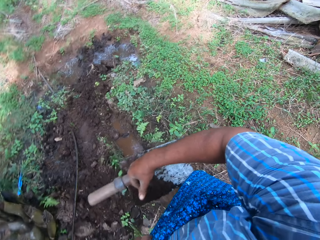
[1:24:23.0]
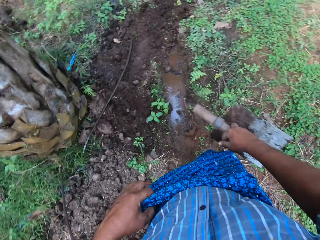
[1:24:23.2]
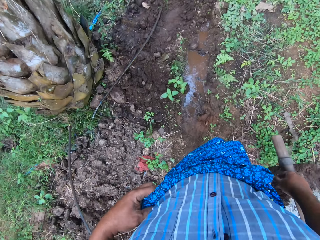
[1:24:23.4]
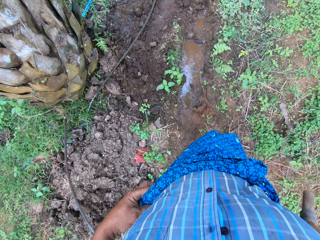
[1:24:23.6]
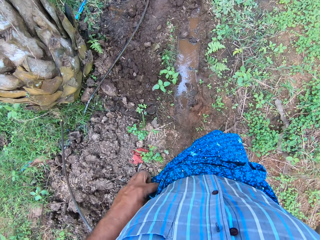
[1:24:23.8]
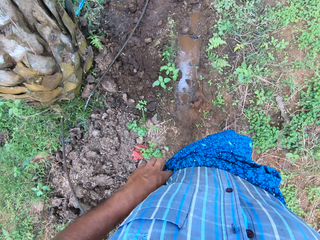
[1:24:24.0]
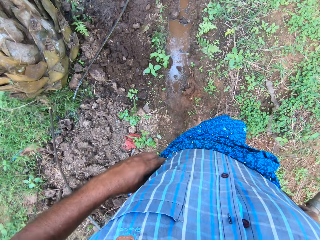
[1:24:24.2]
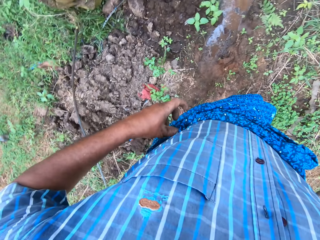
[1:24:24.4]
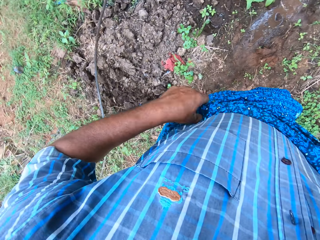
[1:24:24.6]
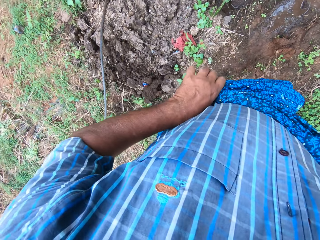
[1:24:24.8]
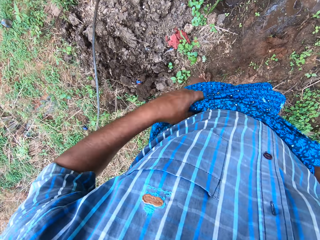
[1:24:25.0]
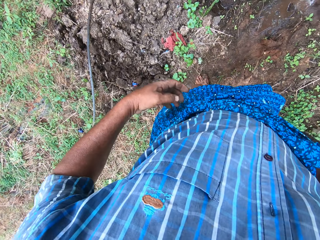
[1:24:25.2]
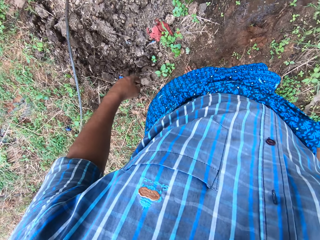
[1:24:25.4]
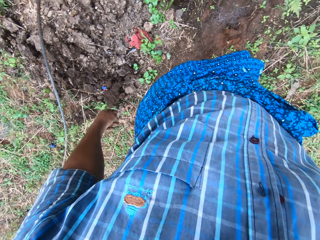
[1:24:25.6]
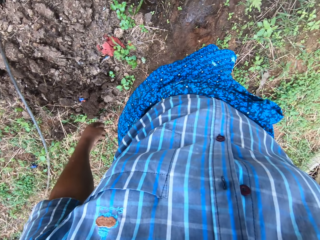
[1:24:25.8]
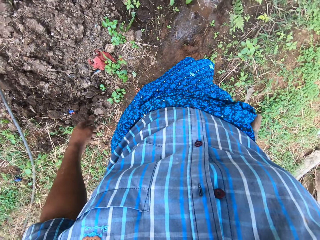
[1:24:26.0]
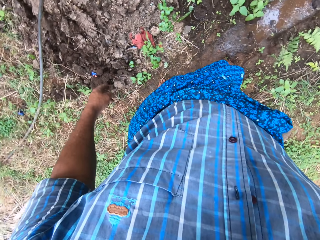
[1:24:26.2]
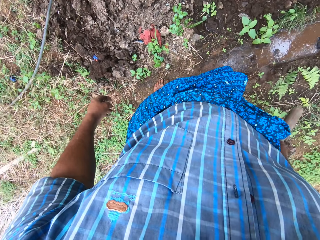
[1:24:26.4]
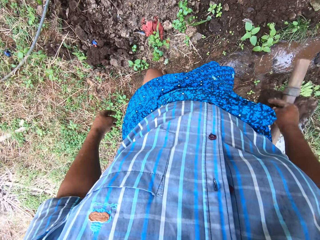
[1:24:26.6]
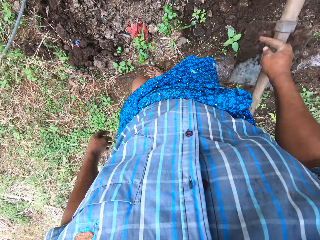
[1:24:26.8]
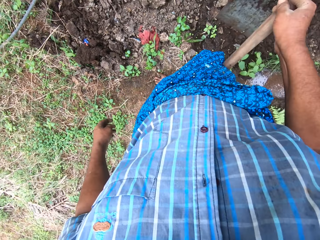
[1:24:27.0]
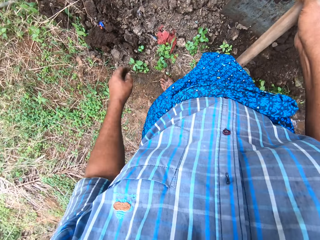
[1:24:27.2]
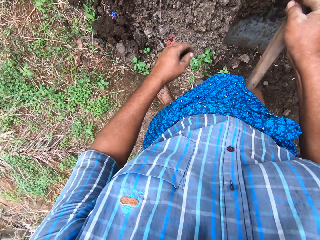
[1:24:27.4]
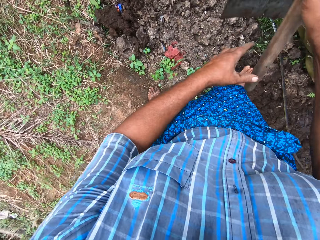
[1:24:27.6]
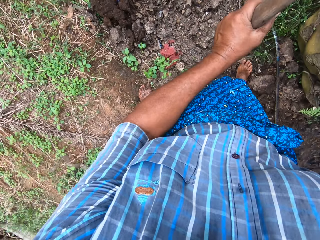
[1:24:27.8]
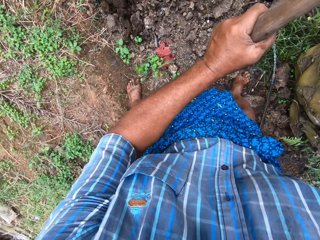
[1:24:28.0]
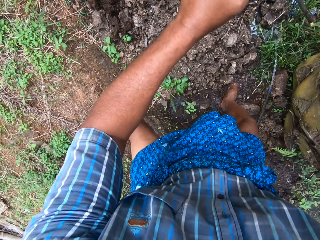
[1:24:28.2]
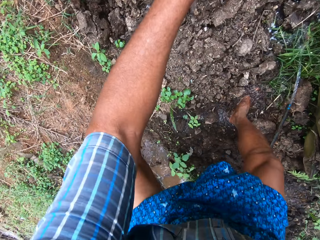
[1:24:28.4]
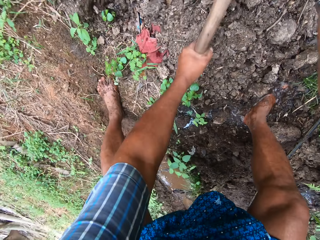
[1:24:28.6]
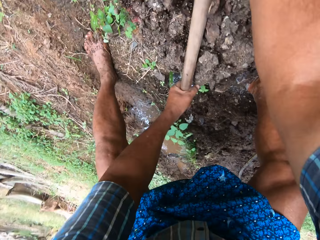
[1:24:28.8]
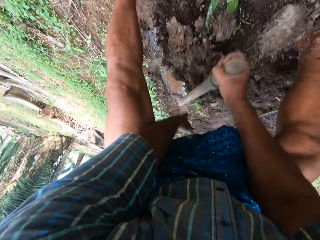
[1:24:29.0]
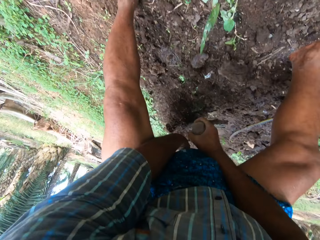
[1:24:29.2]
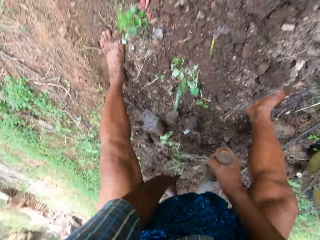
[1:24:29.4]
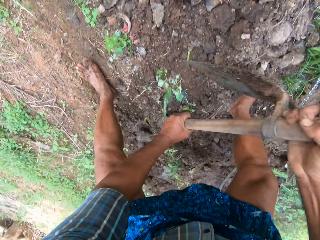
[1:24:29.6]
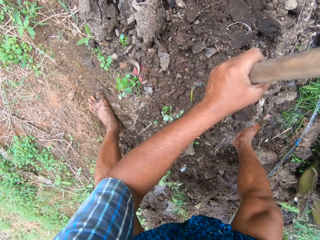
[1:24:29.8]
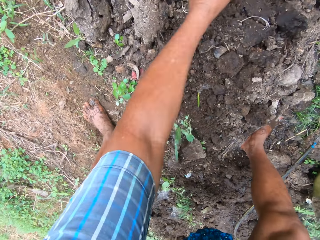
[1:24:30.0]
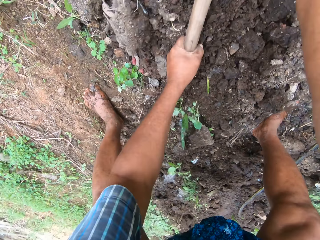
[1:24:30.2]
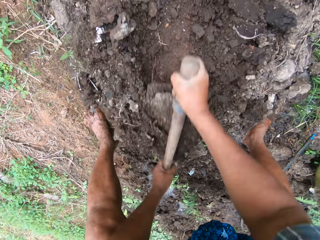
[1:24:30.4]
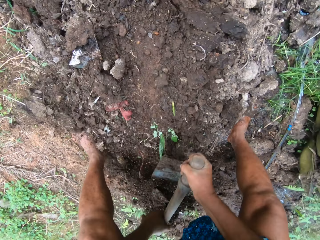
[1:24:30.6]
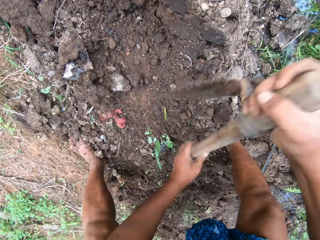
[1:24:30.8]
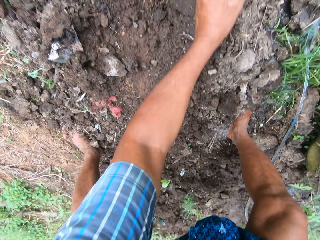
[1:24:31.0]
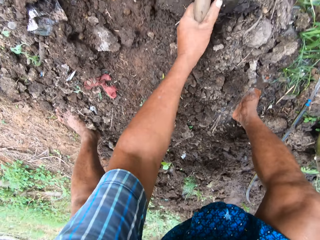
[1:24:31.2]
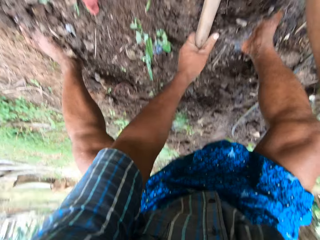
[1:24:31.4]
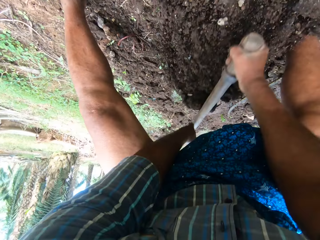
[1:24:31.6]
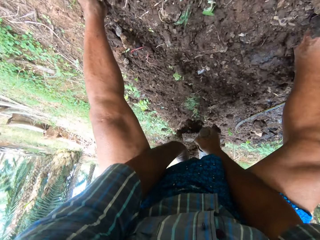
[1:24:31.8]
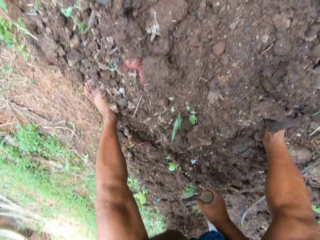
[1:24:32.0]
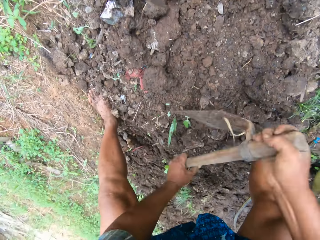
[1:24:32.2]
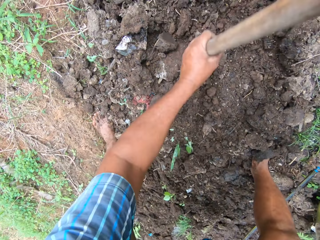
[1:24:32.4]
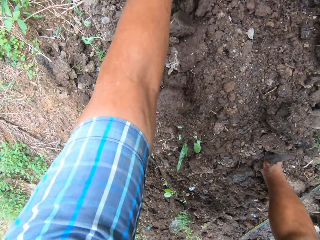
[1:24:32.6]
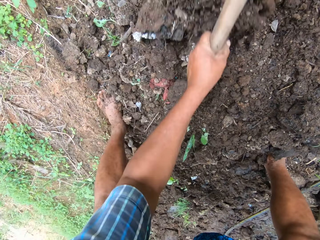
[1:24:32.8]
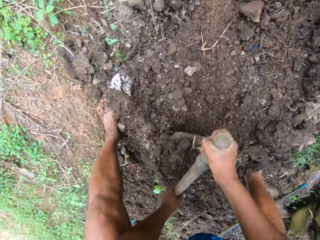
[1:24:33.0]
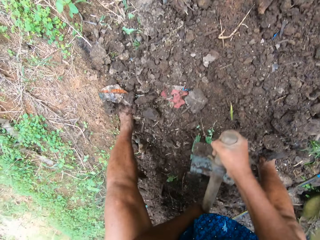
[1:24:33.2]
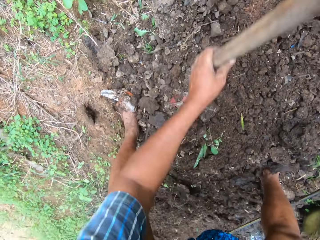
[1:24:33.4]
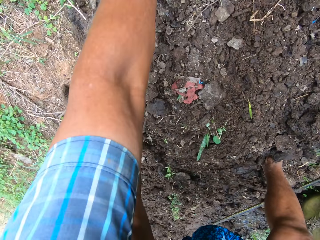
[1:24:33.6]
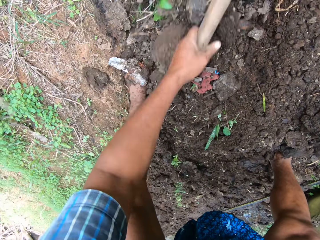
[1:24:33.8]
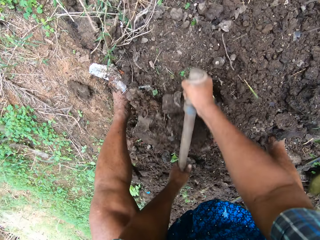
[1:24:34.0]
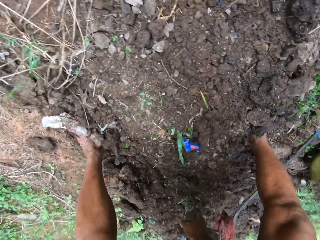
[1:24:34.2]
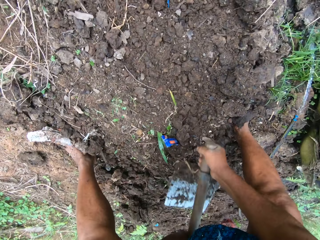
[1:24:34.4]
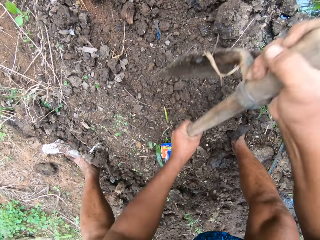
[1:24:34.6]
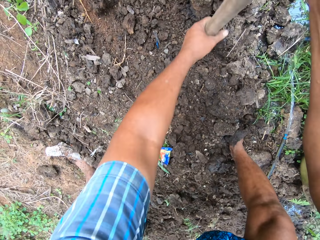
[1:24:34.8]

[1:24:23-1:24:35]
The camera wearer folds his kikoi or wrapper on his waist. He turns to the sand in front of the tree. He holds the digging hoe with both hands. He continues to pack sand to the field stream with the digging hoe. He ploughs the ground.

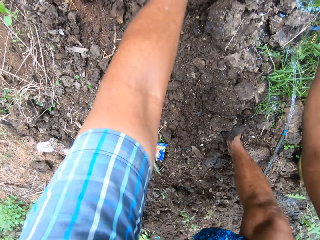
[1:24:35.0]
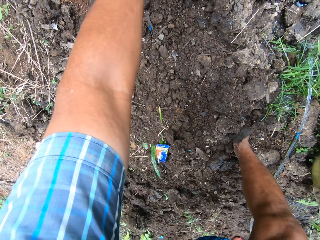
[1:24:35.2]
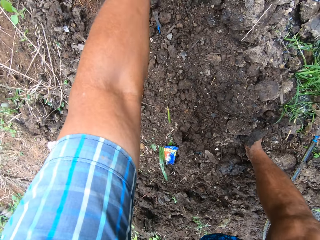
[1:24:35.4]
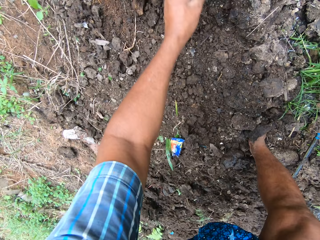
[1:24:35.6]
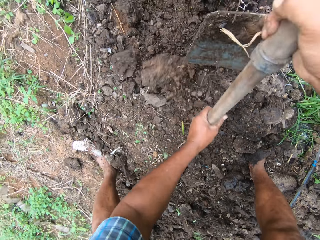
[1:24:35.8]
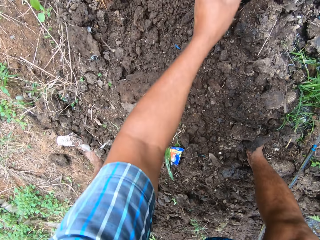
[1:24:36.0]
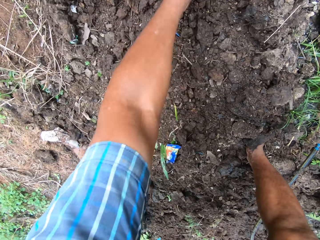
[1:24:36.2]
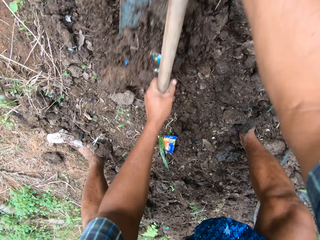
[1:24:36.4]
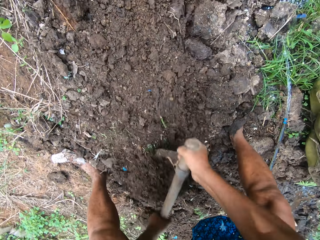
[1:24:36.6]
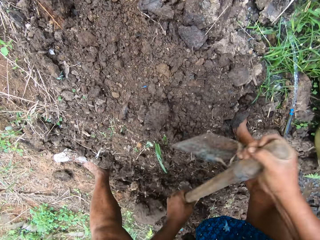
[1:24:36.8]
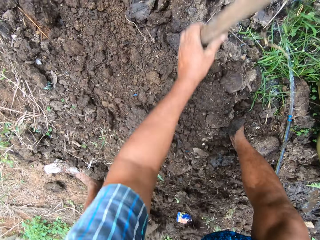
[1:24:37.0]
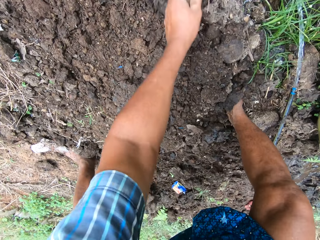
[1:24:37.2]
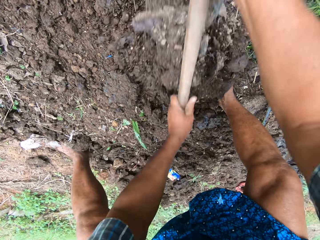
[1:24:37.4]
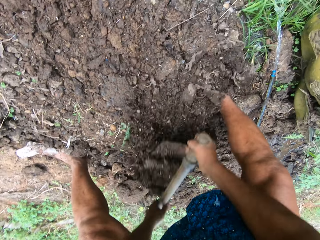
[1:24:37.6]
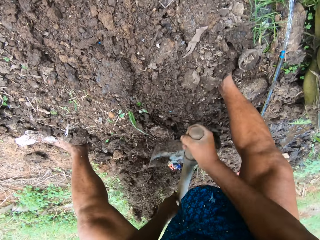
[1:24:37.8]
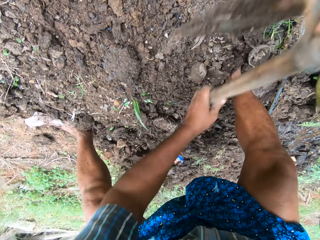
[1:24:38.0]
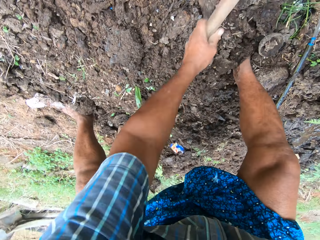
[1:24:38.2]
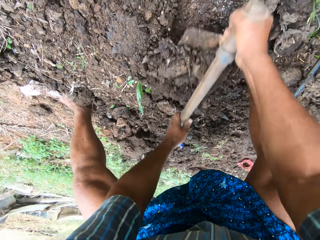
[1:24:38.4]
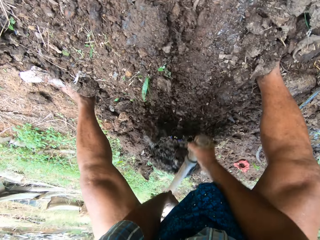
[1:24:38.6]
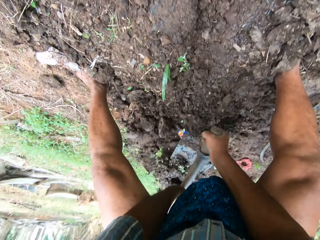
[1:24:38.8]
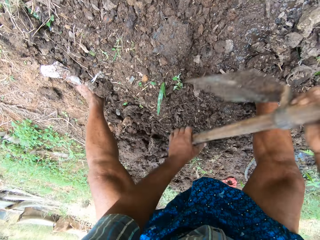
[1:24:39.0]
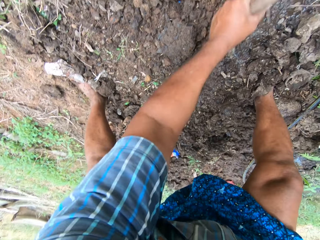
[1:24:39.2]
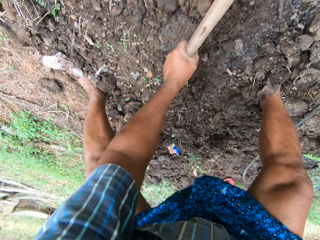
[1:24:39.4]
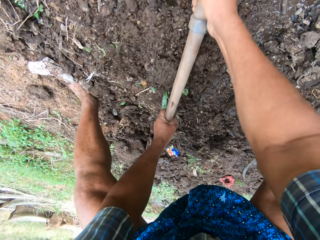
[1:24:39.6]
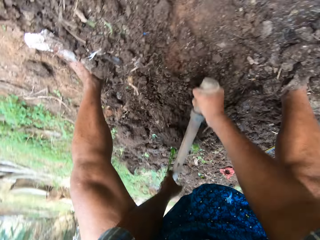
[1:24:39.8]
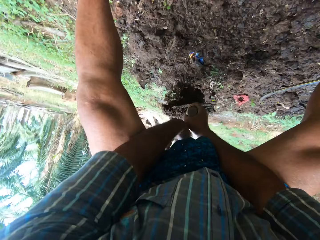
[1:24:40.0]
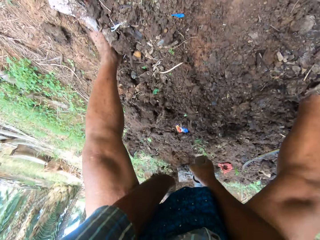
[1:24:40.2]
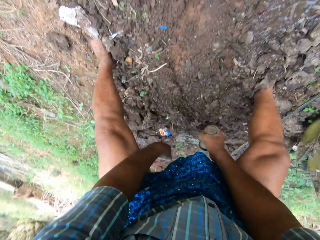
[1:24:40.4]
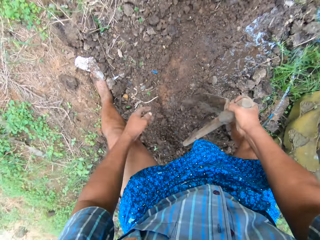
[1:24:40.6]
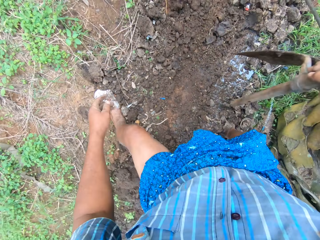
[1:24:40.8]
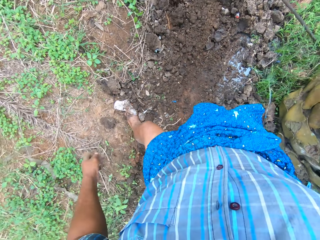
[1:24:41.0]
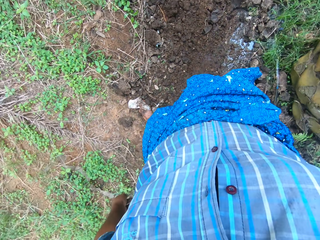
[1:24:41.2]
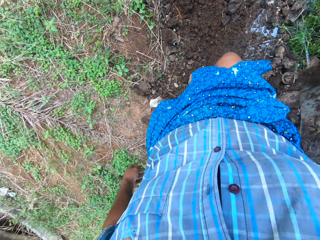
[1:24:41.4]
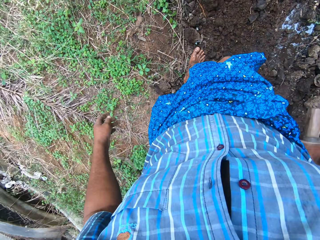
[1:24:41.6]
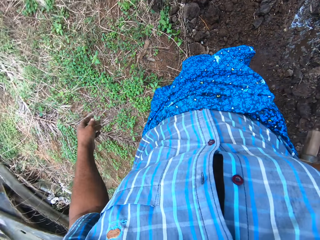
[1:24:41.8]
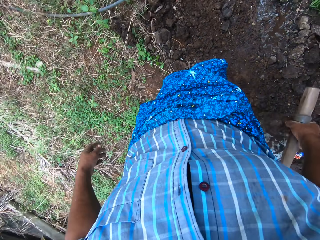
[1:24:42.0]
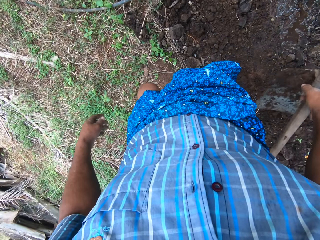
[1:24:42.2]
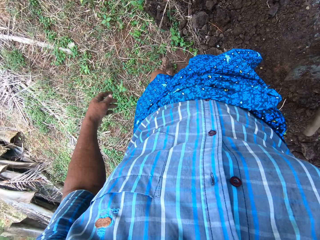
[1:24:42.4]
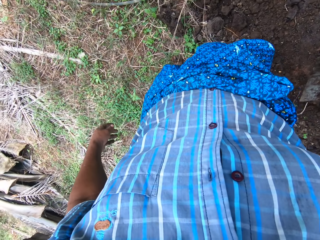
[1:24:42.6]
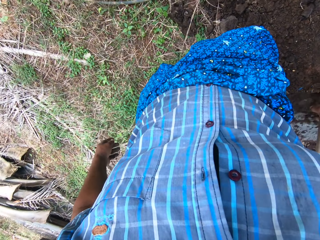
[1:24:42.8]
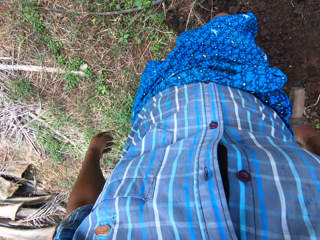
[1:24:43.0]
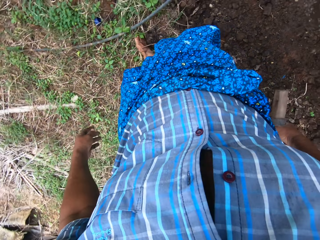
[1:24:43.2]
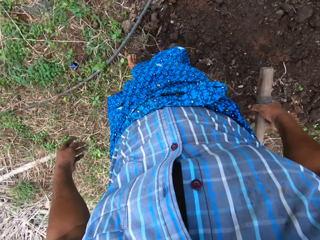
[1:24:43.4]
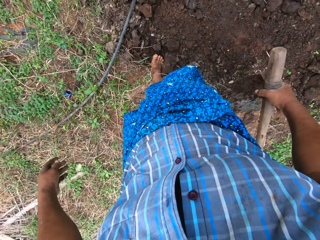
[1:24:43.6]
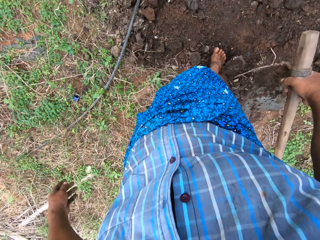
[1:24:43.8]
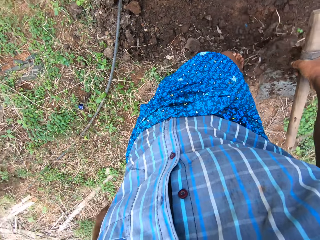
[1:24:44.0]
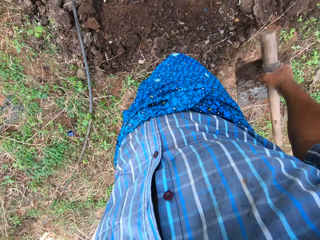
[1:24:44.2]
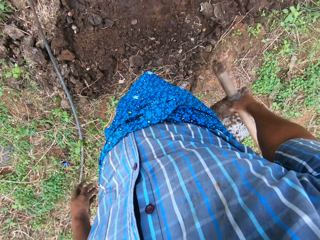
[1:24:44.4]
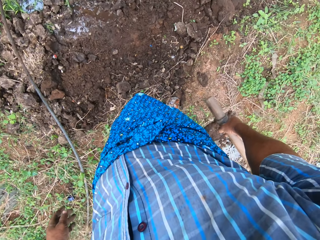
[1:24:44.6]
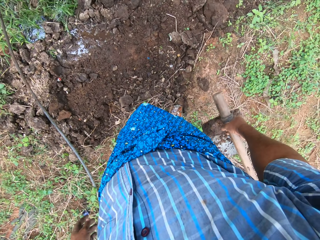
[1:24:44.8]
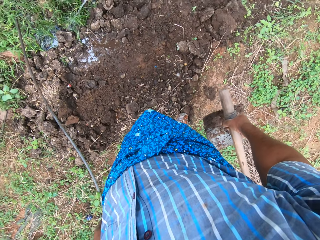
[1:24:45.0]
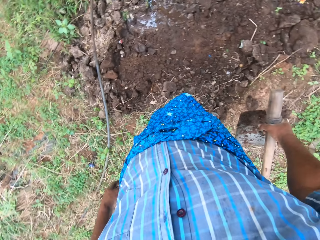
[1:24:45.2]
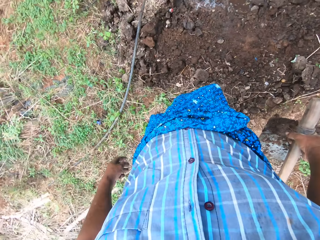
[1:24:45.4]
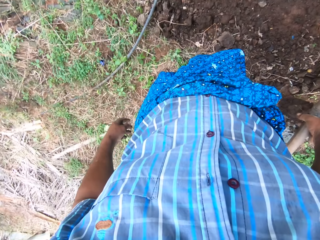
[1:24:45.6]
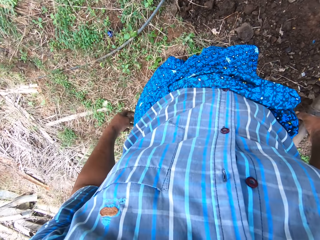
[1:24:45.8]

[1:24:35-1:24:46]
The camera wearer adjusts his position. He walks around the tree area. He pushes the sand with his right leg. He looks around the field work area.
